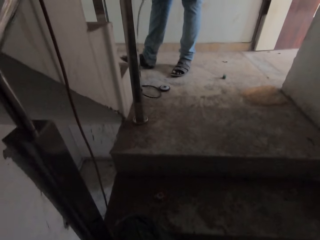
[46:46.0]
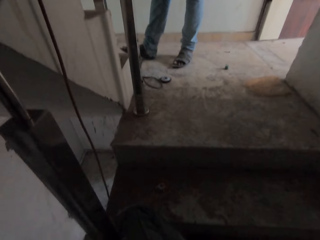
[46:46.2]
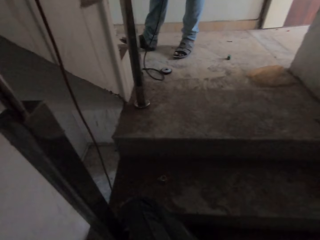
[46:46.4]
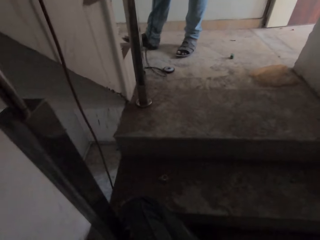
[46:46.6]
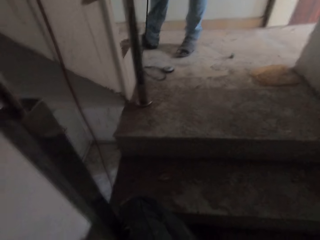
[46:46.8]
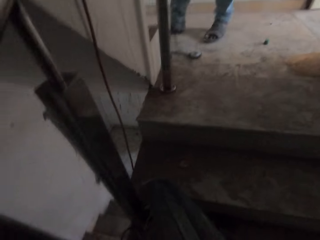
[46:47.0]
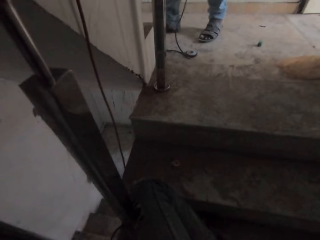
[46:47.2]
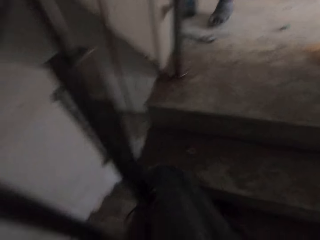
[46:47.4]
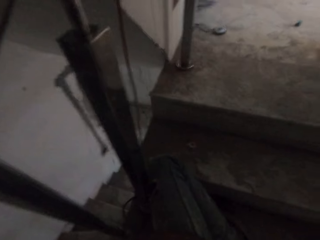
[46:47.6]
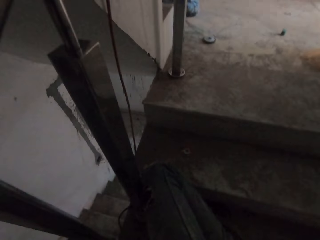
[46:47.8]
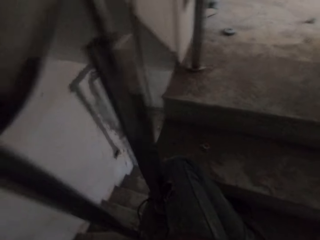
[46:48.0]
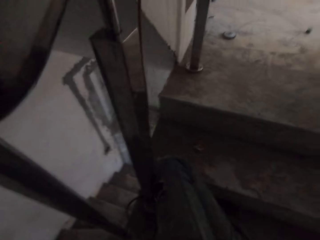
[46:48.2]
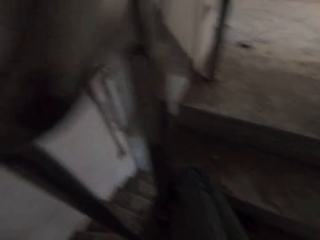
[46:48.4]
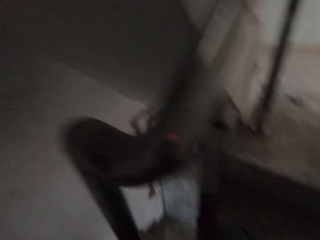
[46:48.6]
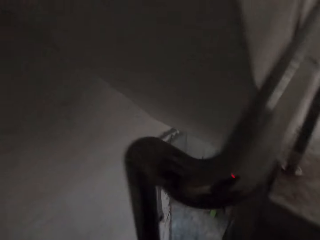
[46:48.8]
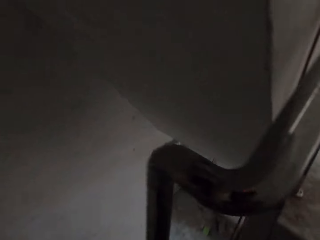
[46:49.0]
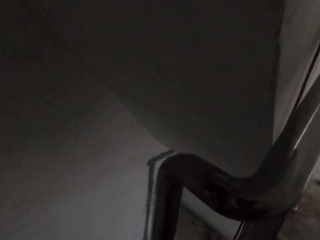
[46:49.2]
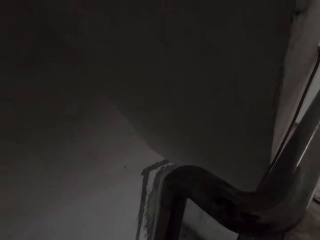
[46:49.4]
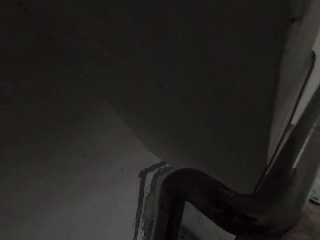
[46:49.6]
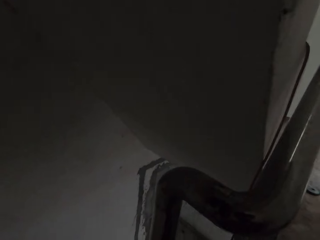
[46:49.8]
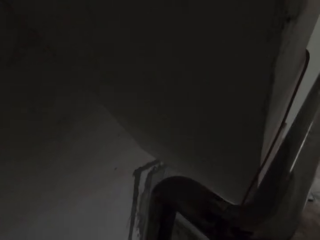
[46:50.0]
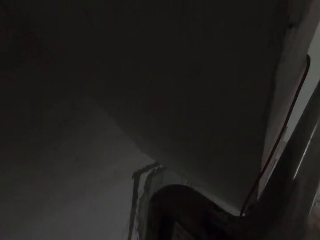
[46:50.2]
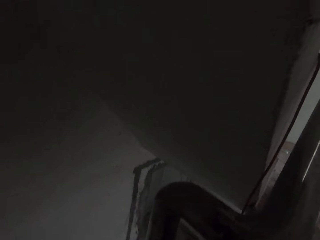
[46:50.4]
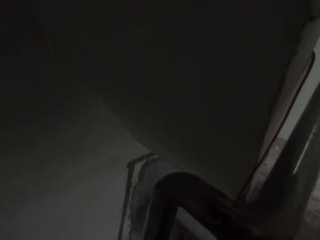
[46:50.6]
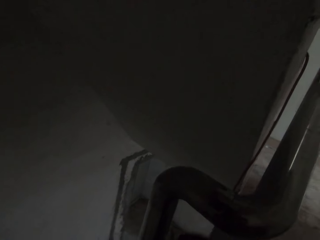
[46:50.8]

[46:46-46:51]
The camera wearer looks around the building.

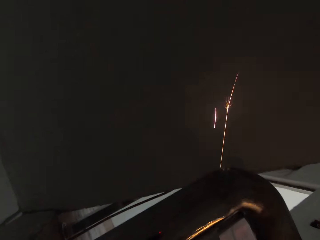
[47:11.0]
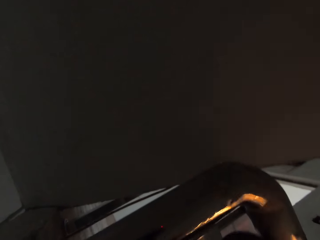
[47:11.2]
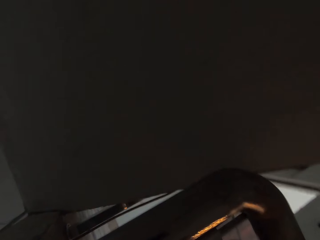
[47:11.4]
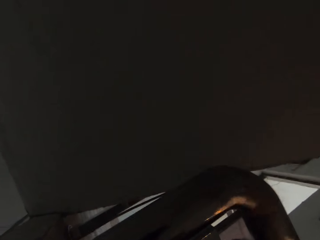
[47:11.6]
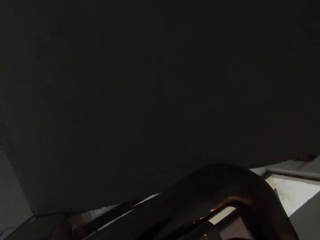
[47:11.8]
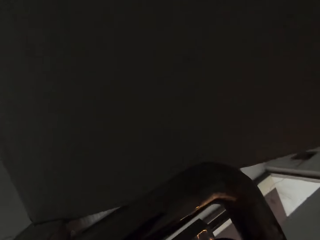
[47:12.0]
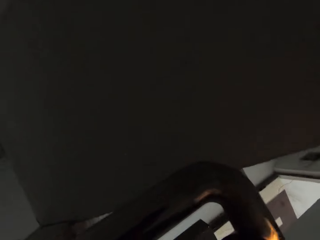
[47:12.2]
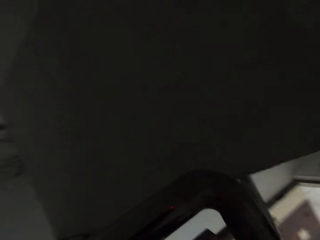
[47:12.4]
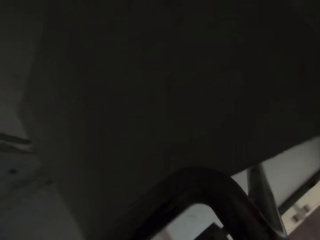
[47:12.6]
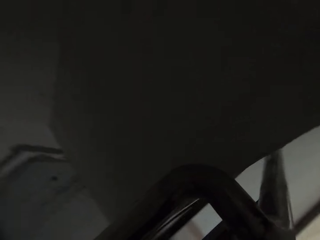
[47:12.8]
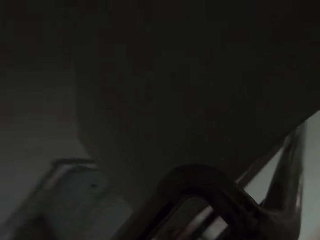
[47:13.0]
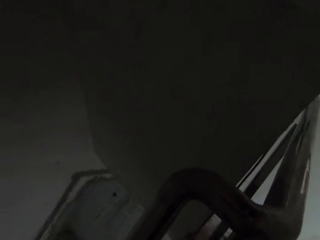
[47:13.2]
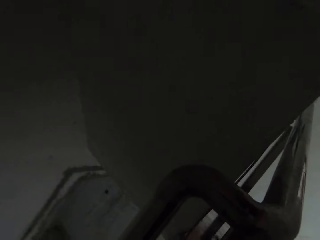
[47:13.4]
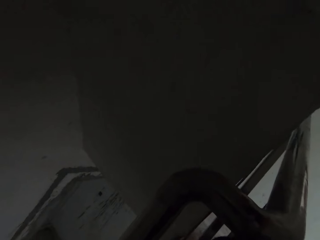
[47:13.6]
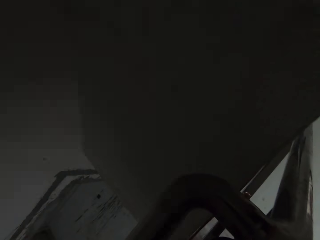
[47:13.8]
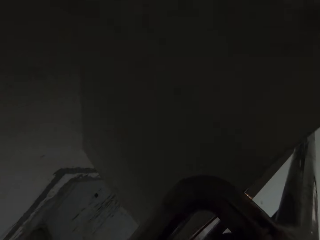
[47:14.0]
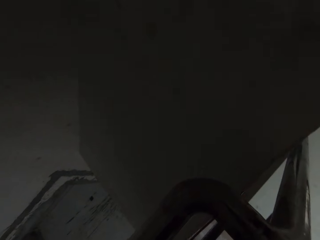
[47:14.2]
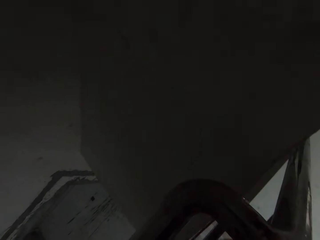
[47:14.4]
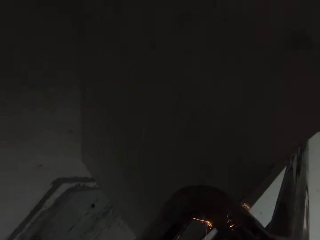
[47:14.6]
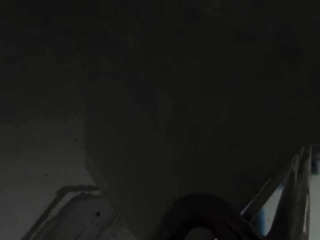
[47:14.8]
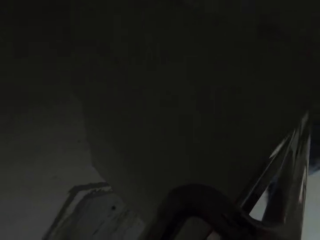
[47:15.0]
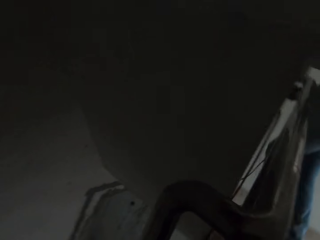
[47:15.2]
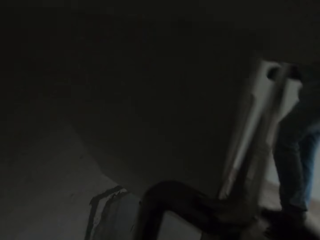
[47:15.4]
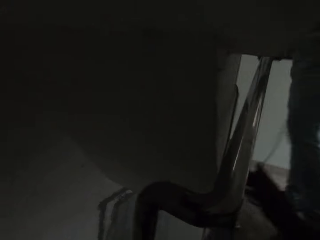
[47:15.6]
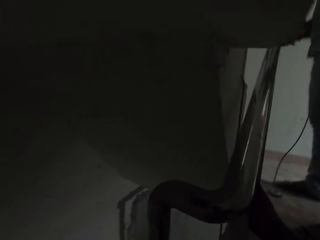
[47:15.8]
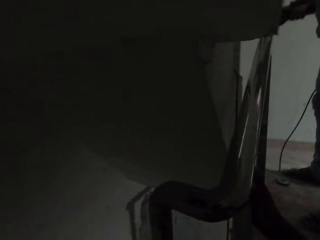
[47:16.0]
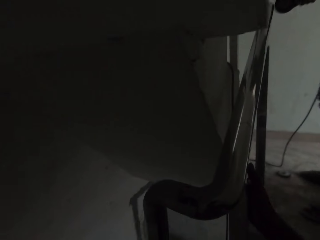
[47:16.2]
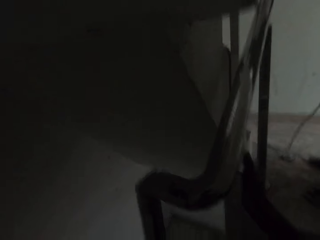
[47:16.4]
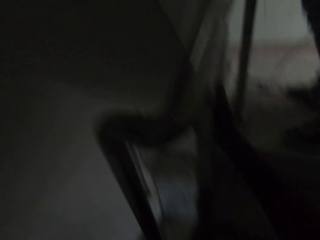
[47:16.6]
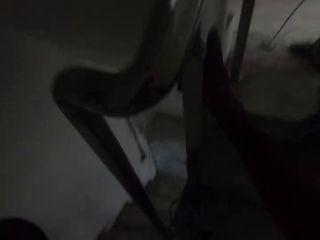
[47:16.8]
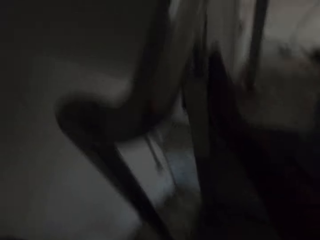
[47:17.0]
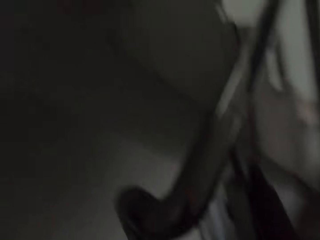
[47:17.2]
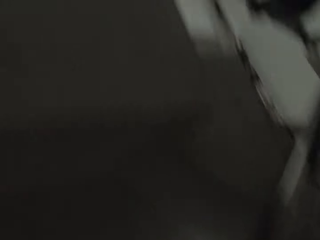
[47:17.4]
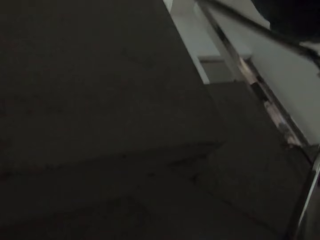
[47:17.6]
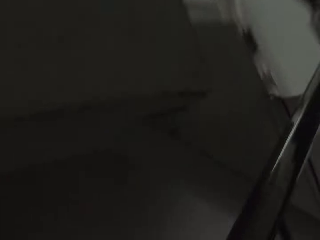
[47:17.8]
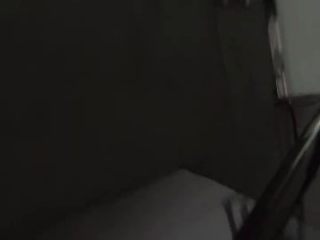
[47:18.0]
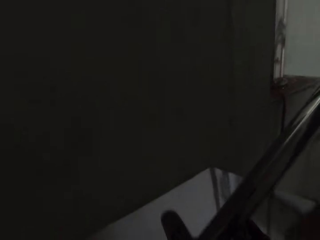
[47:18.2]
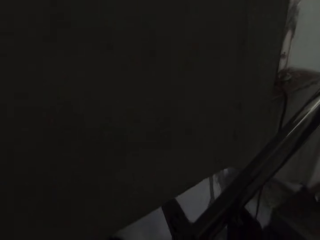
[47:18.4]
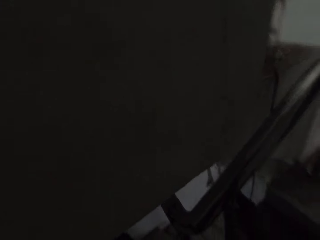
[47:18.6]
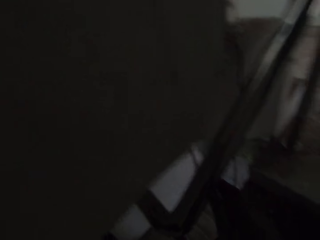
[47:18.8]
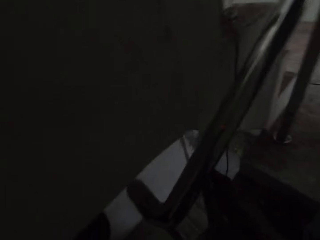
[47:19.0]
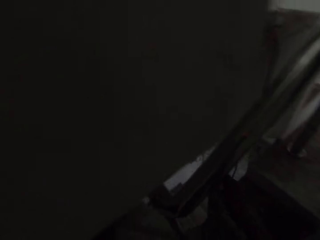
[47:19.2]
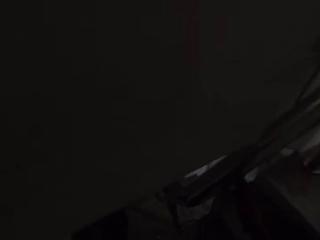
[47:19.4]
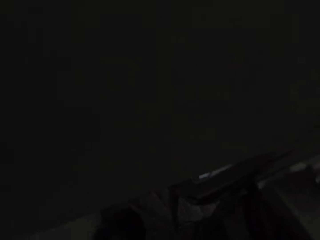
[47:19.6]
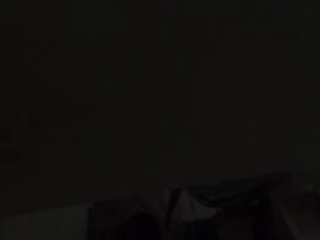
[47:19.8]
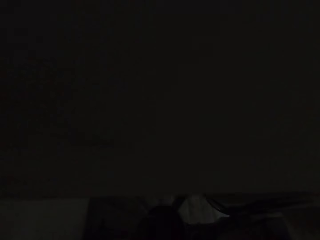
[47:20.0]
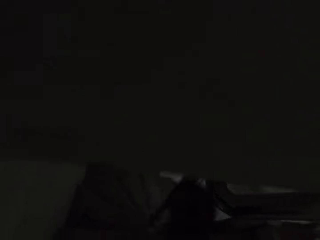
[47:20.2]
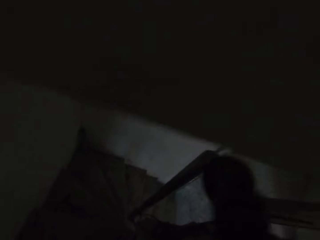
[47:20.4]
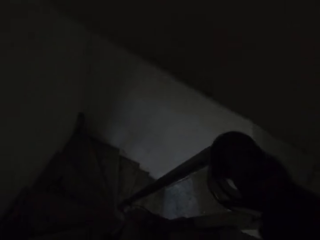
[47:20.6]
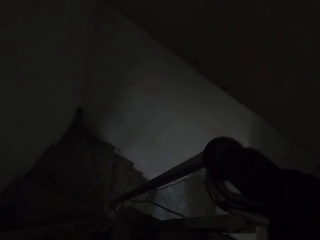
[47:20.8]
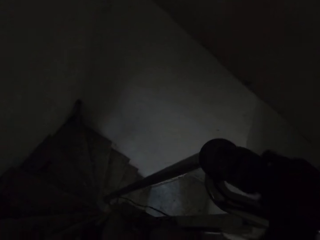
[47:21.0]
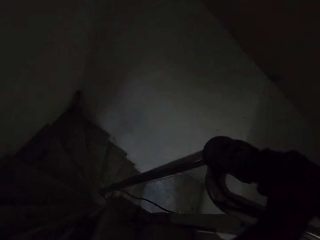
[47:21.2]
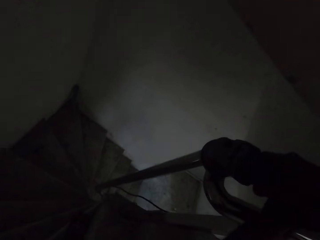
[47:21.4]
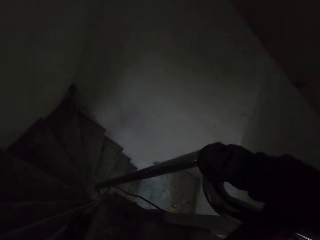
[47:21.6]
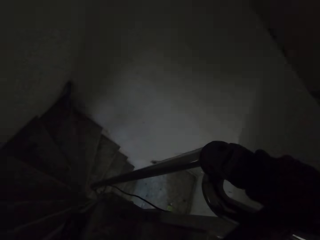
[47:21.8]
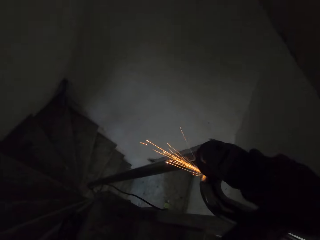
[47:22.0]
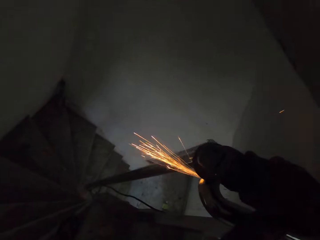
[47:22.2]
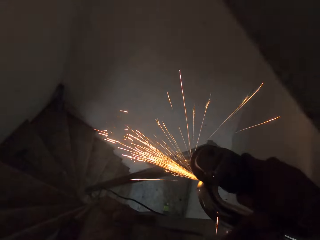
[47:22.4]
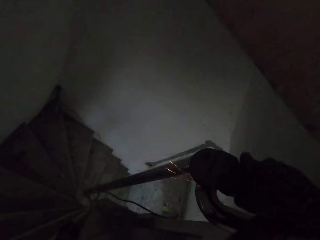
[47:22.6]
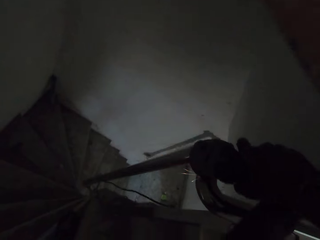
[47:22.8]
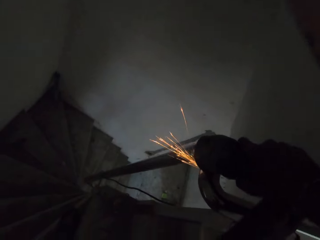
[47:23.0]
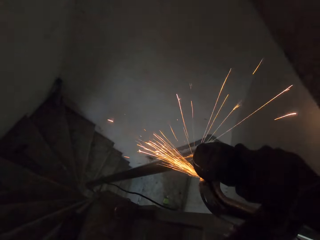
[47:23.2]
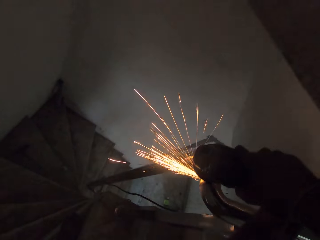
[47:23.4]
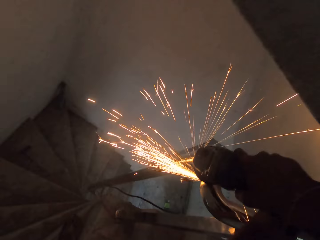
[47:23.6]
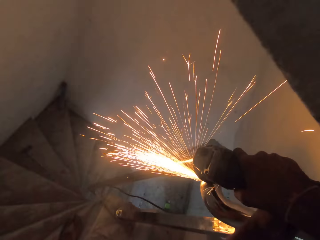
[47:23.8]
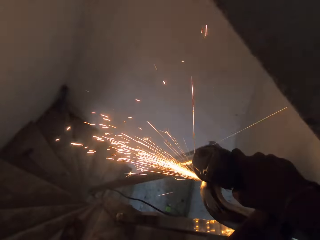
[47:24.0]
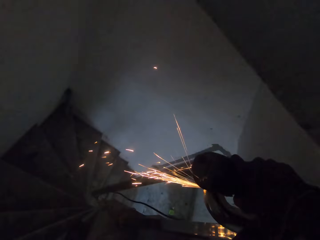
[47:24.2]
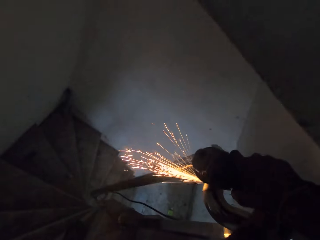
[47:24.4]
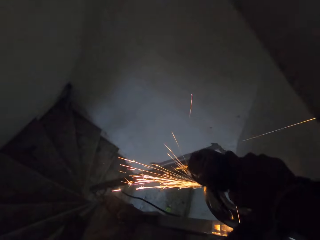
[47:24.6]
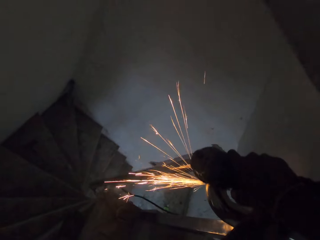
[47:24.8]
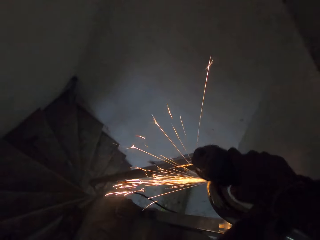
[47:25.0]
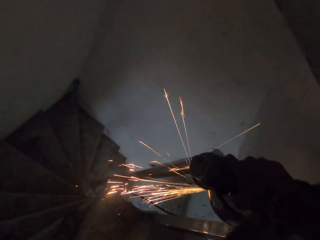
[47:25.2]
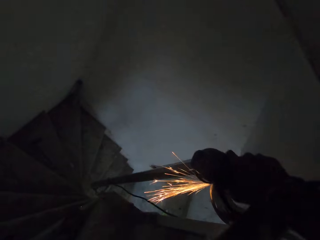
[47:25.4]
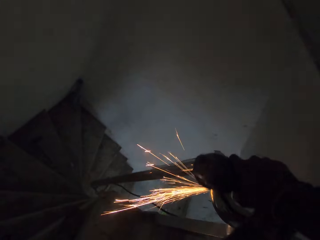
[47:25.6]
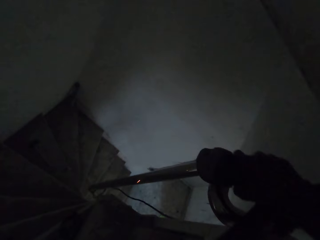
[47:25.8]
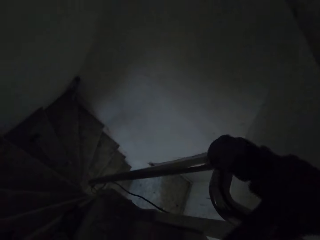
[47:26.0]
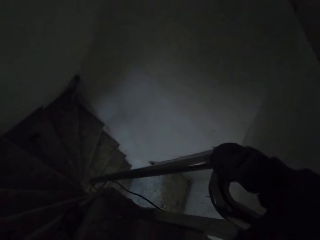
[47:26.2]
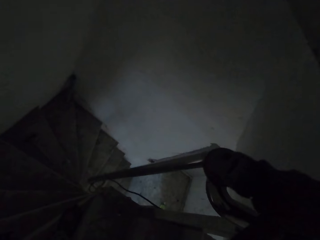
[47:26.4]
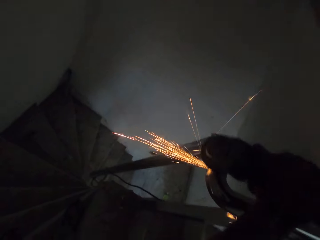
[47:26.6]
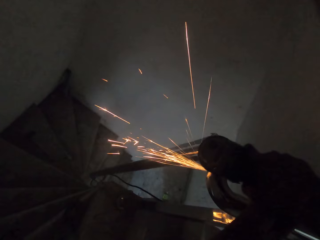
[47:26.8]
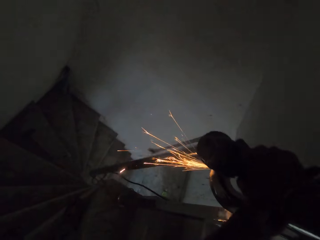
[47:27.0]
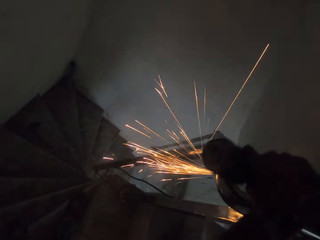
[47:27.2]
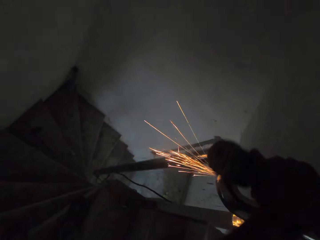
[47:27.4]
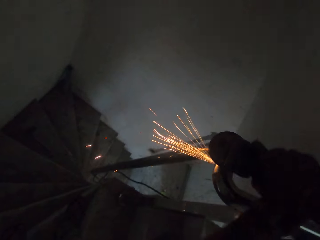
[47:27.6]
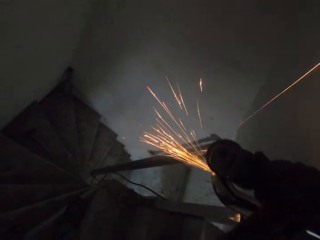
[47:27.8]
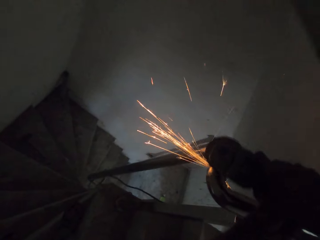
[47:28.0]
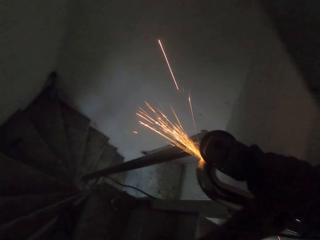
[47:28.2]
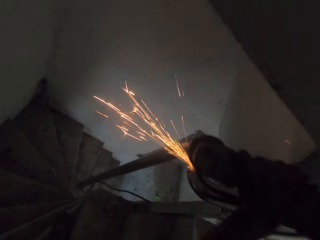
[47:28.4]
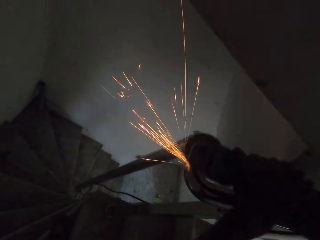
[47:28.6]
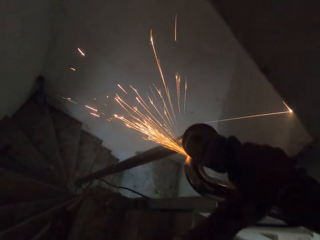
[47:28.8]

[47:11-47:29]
The camera wearer pauses. He refines a metal railing. He touches the railing with his right hand. He looks around the building. He smoothens the stair railing with the angle grinder in his hand. He pauses. He refines the metal railing.
